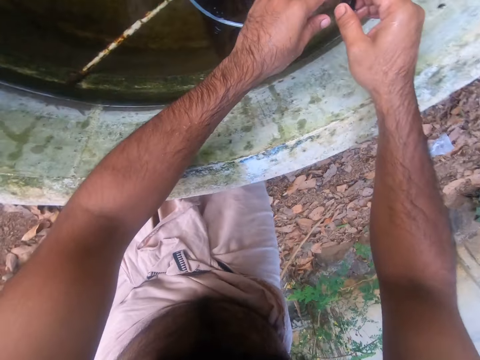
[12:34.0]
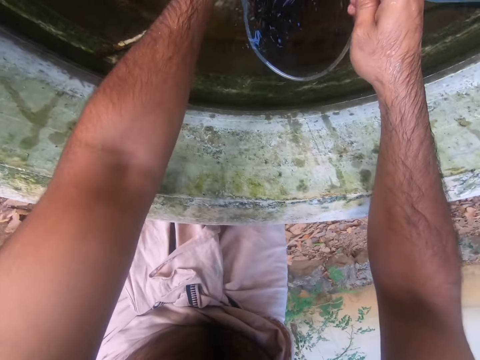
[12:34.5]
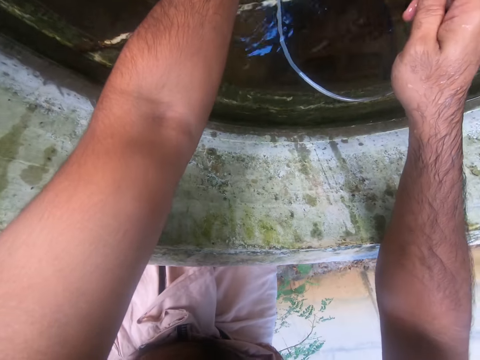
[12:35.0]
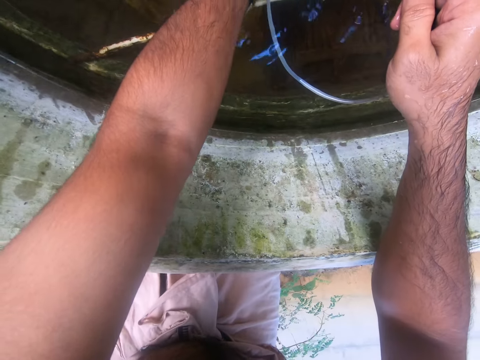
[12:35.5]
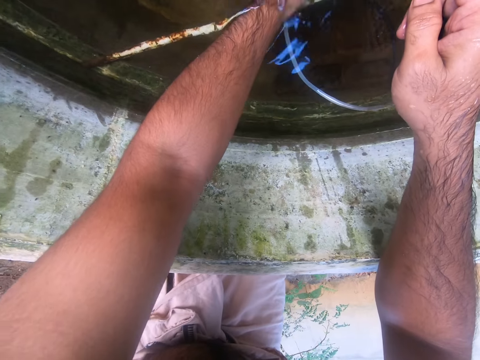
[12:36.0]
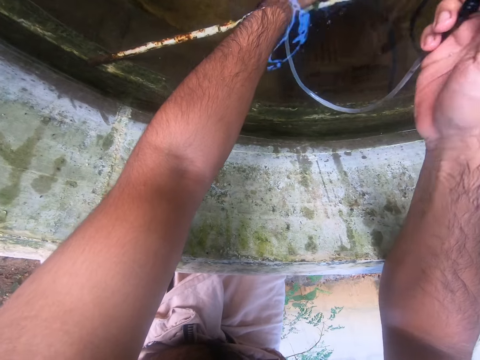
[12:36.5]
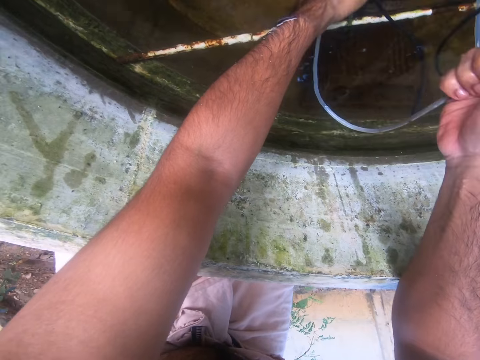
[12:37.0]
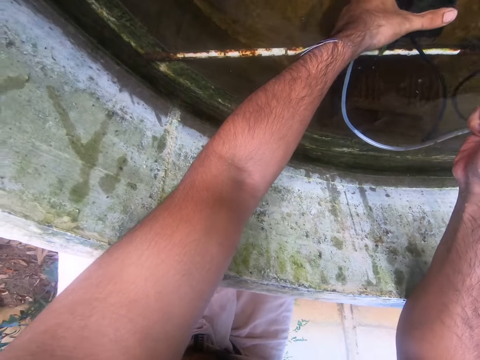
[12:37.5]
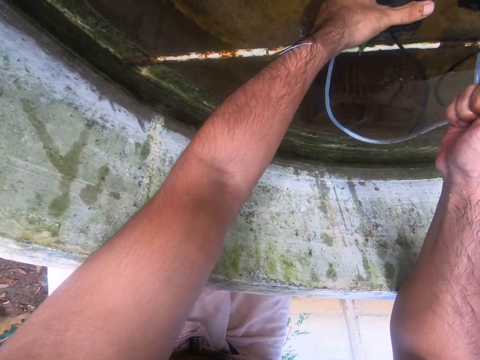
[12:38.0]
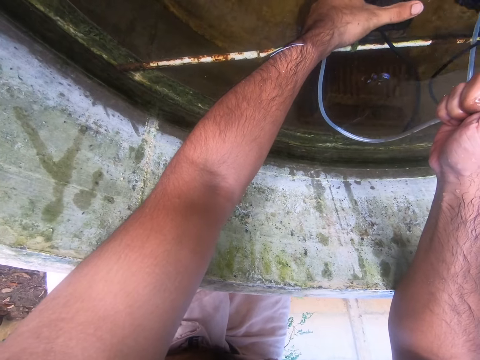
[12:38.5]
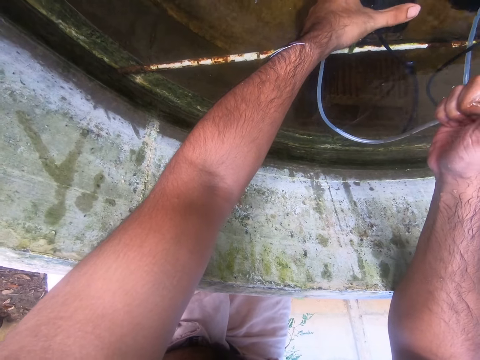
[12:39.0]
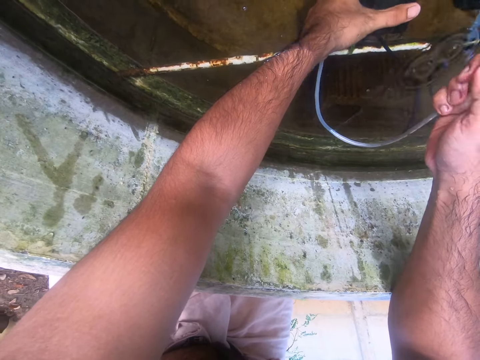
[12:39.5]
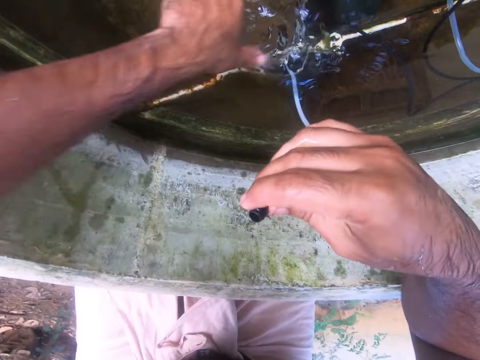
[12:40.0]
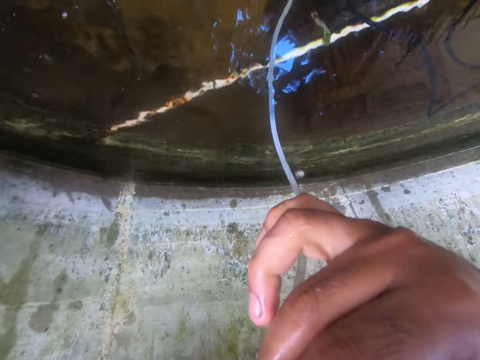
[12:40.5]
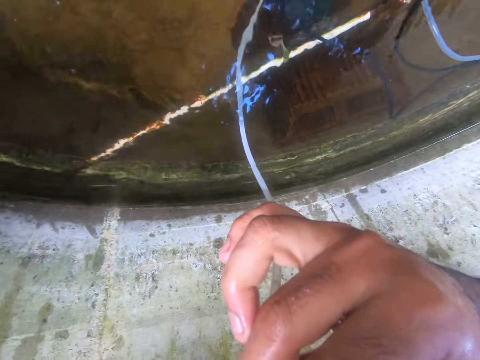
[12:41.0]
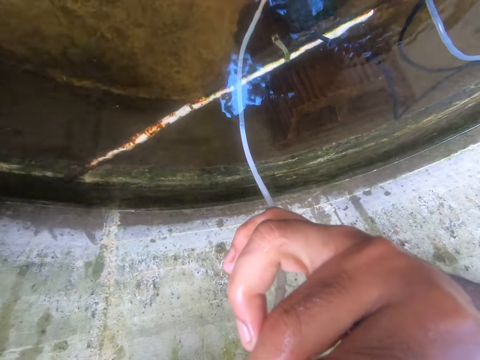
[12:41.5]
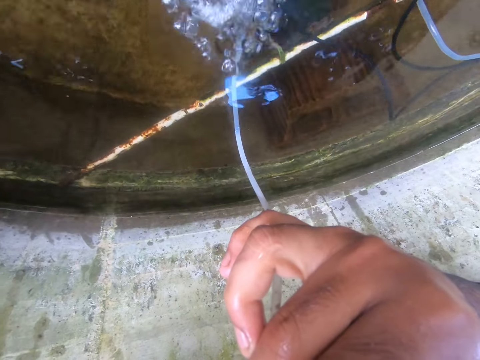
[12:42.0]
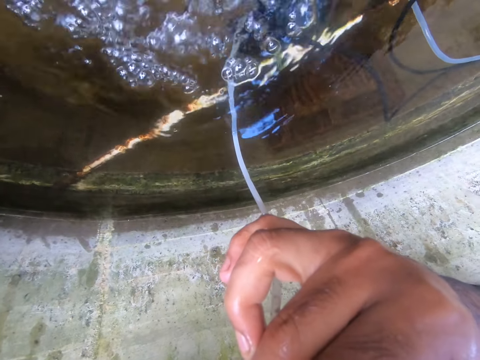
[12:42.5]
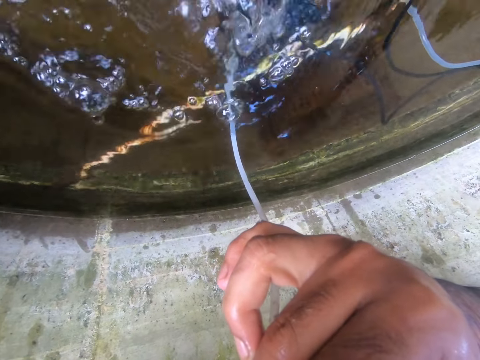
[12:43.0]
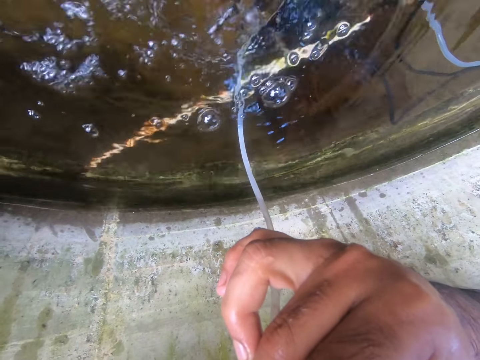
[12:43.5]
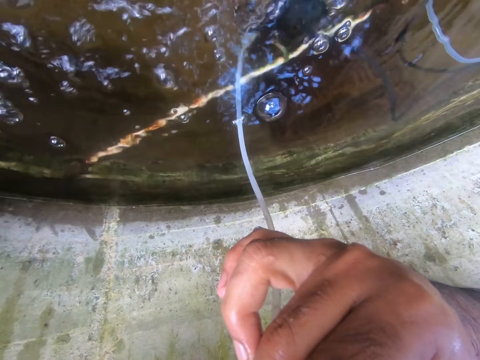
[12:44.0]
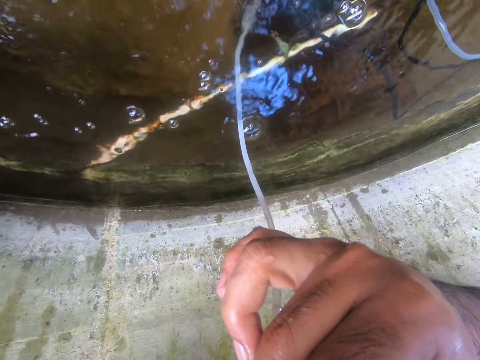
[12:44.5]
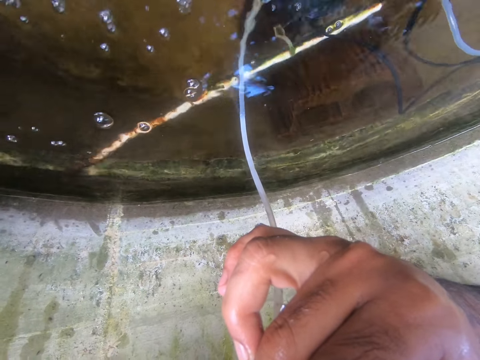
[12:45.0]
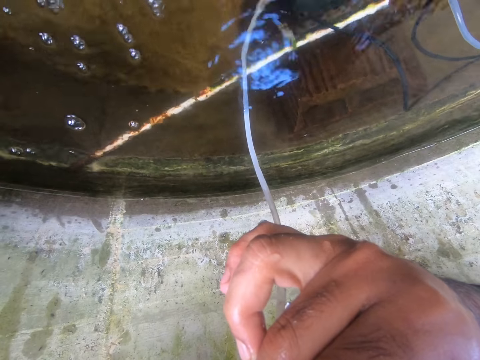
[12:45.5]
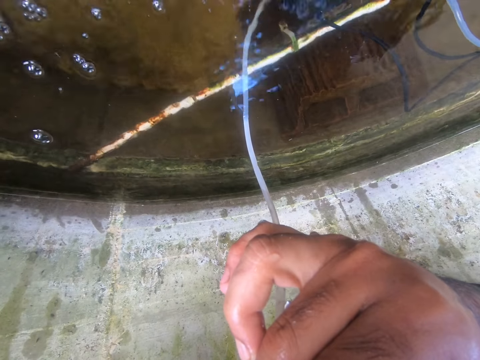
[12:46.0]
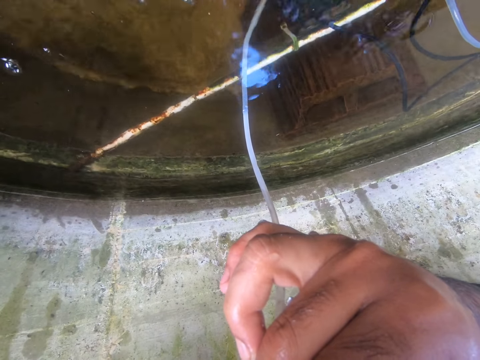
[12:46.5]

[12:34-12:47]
The camera wearer holds a pipe. They move a hand in water. They hold the pipe. They move a hand.

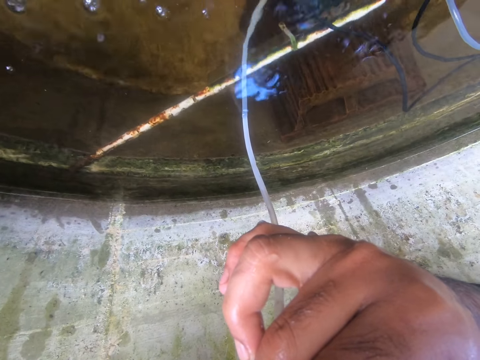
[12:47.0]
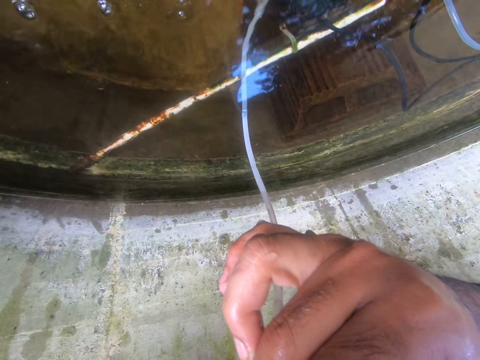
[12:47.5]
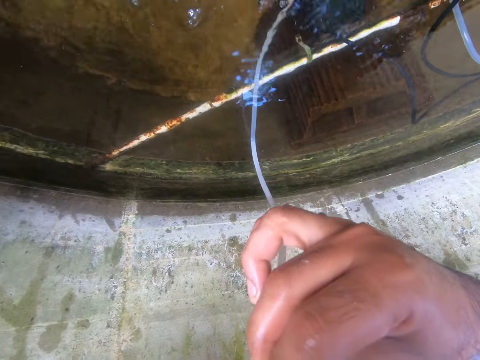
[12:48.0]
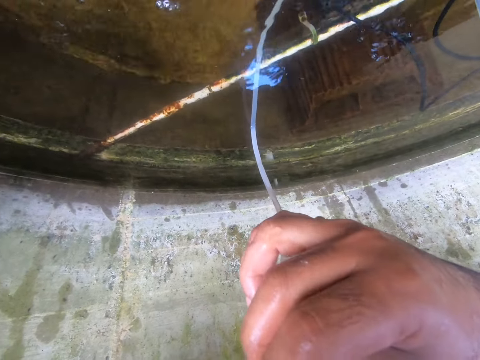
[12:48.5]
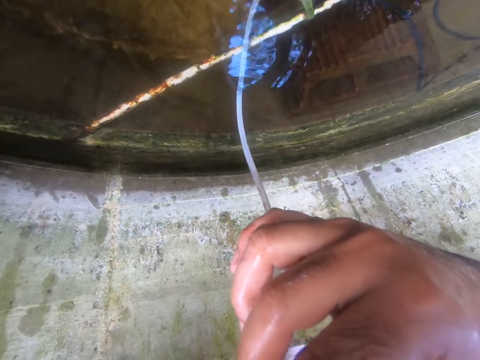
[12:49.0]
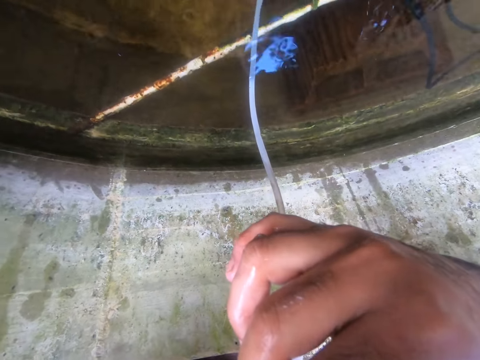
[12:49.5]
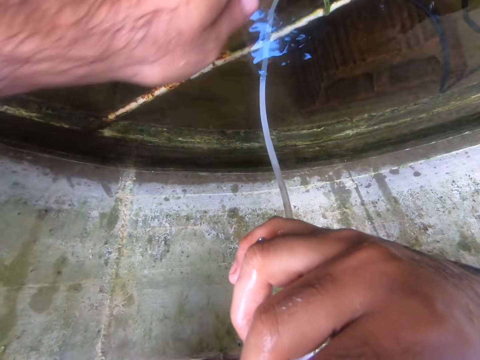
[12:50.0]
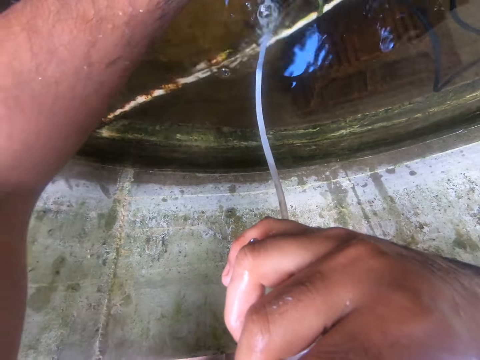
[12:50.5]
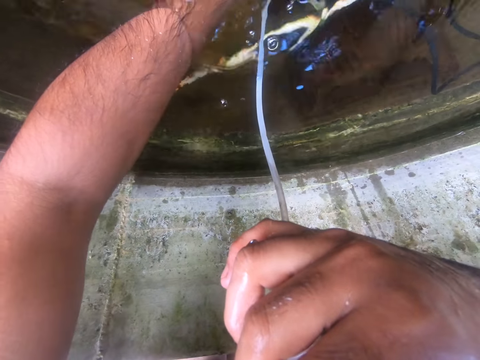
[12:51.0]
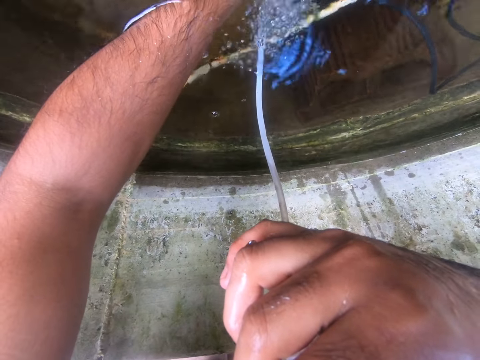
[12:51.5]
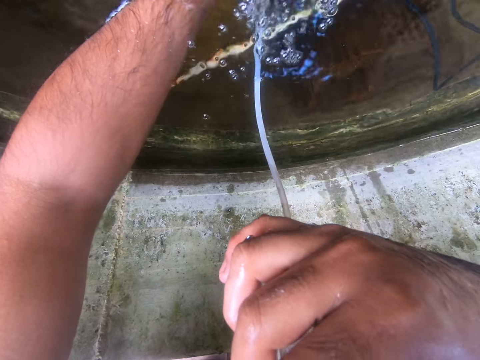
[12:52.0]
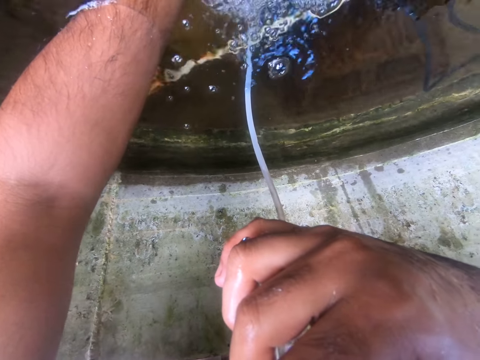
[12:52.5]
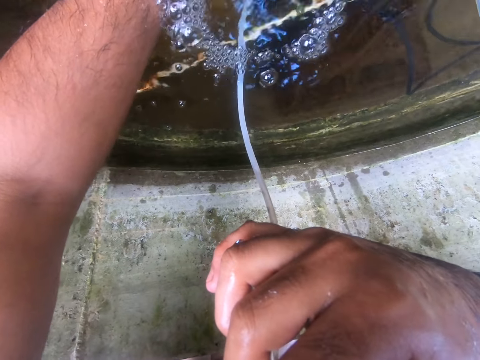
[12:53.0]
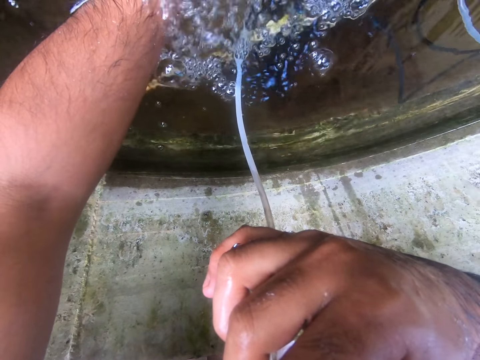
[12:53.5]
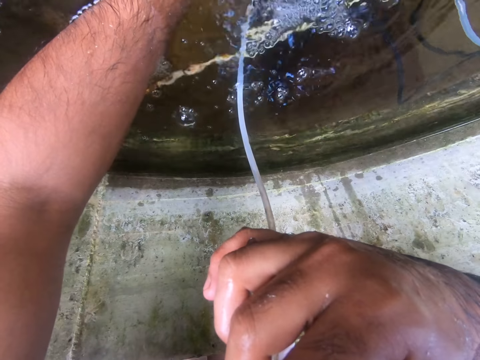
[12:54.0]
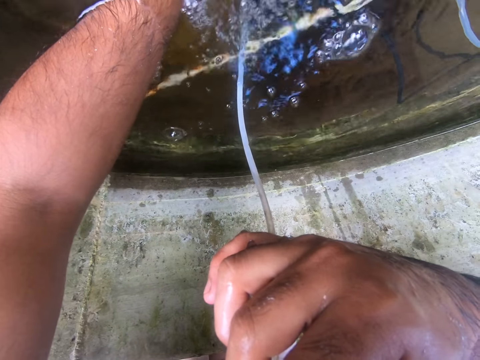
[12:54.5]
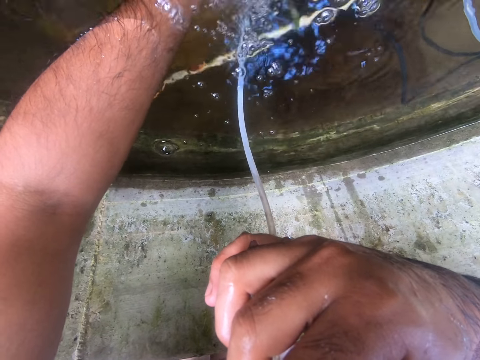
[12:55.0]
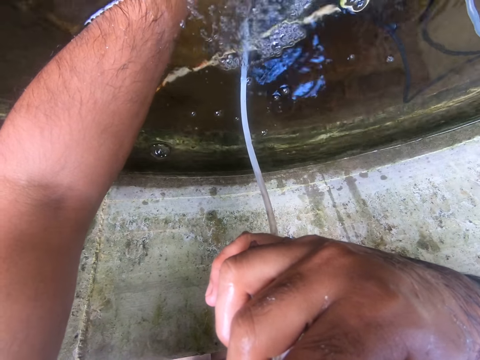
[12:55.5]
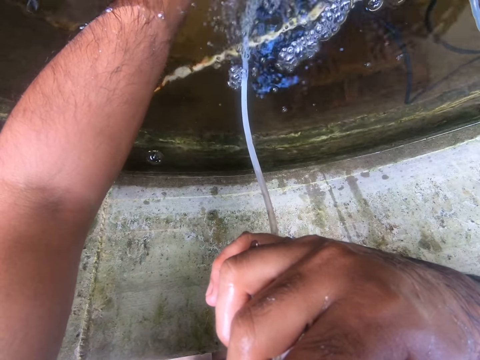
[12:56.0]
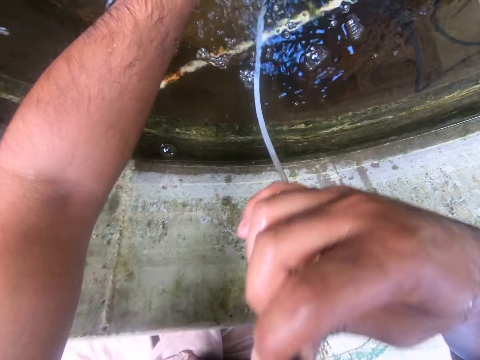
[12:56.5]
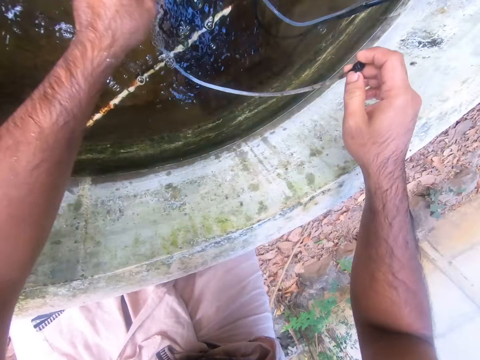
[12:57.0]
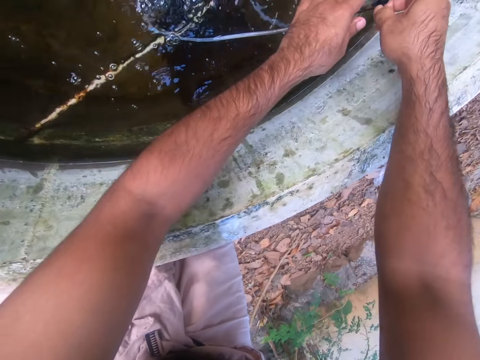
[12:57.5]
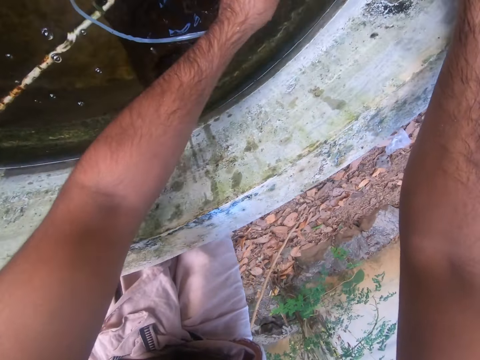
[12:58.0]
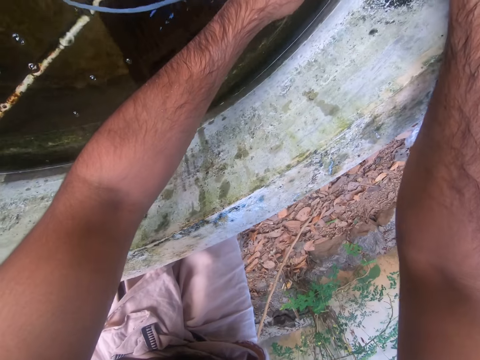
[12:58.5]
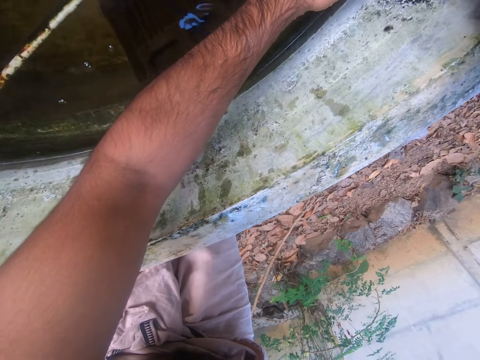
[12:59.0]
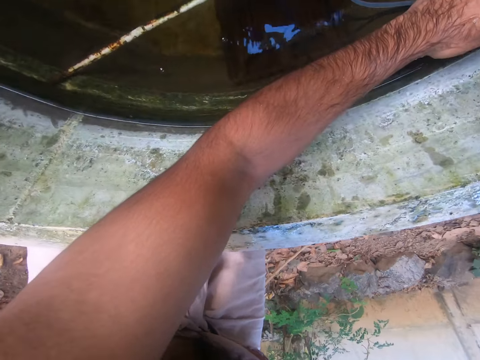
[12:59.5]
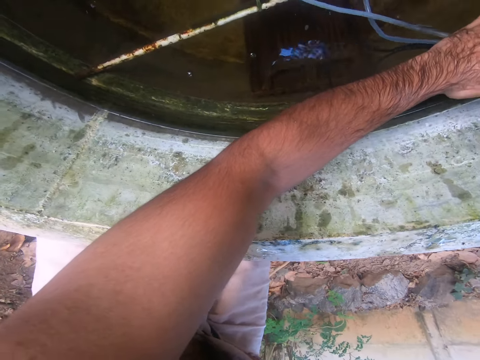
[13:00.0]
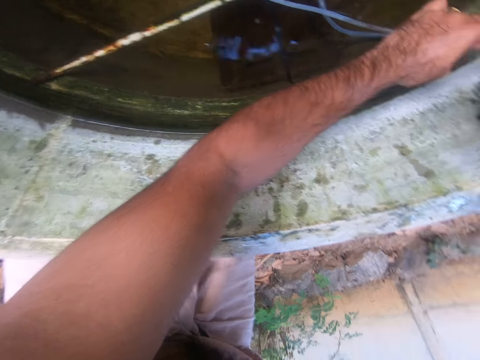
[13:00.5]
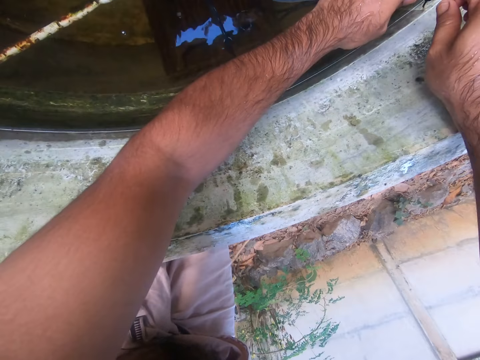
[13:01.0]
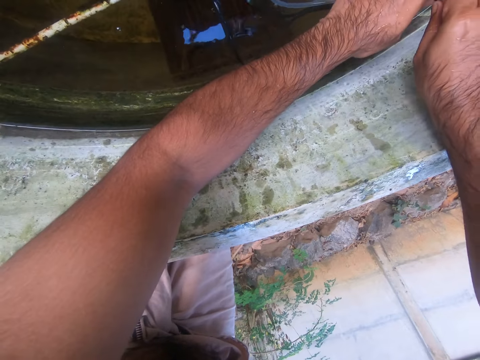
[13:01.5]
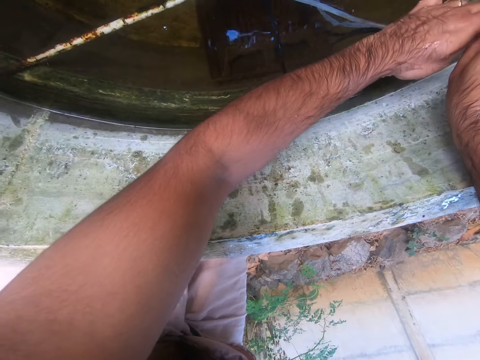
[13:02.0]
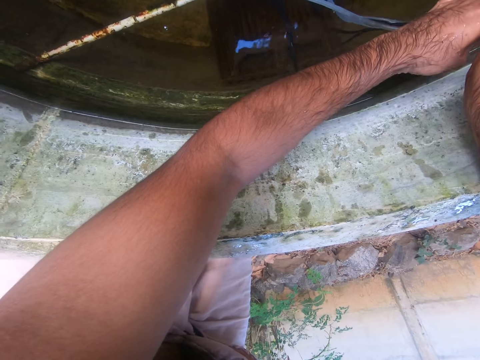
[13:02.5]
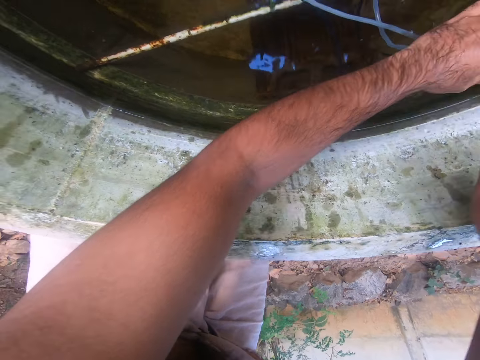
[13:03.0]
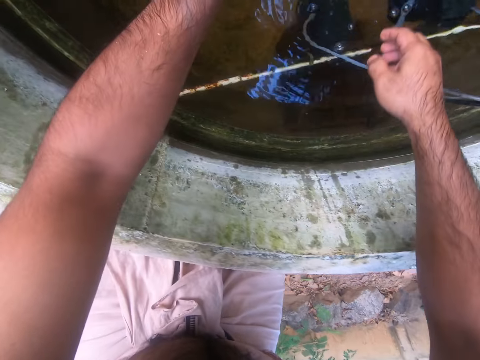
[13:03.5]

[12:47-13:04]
The camera wearer moves fingers. They move a hand in water. They move hands. They connect the pipe to something.
